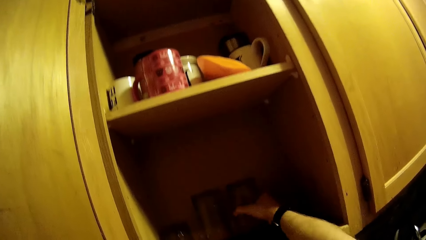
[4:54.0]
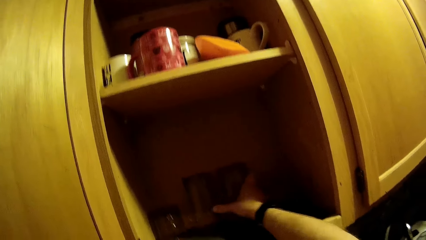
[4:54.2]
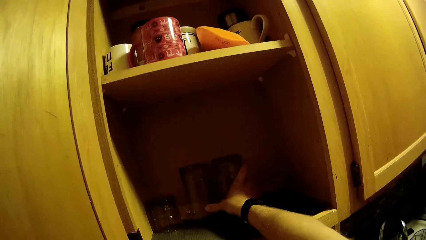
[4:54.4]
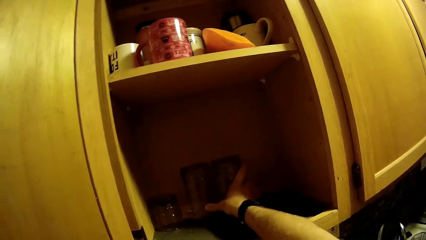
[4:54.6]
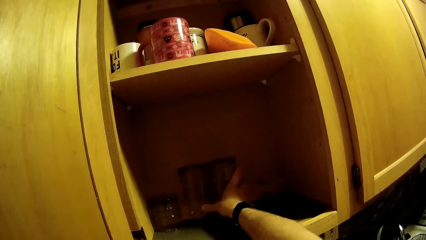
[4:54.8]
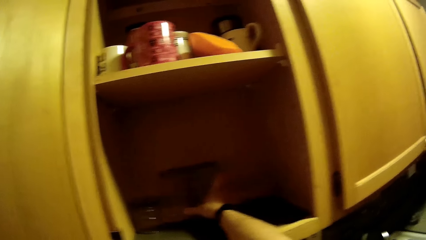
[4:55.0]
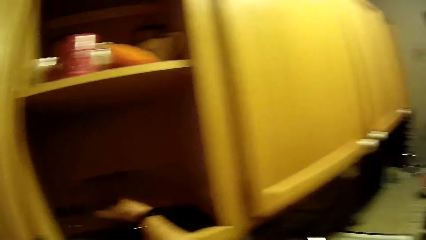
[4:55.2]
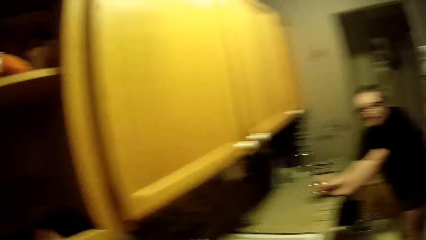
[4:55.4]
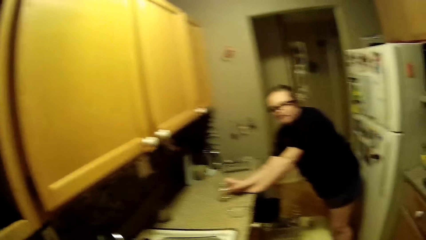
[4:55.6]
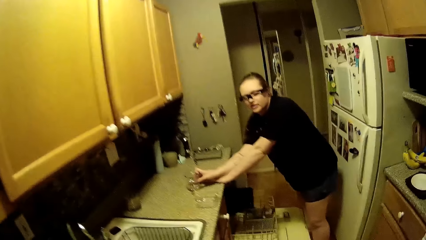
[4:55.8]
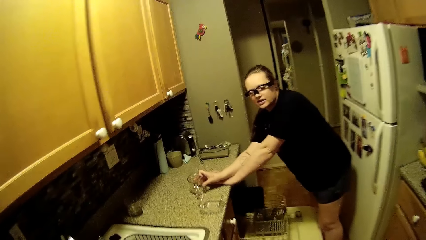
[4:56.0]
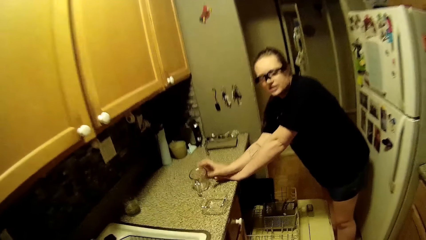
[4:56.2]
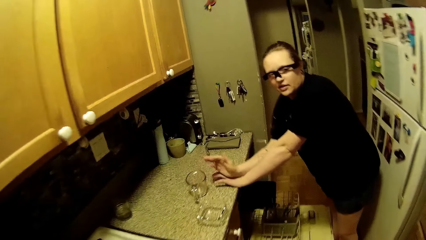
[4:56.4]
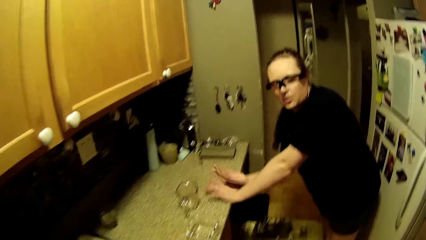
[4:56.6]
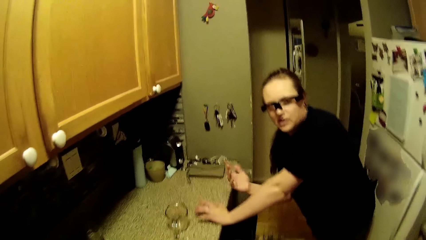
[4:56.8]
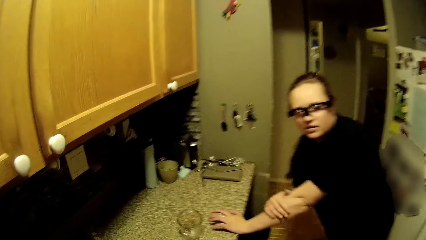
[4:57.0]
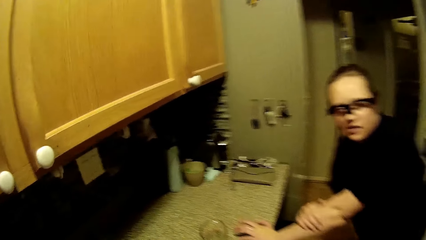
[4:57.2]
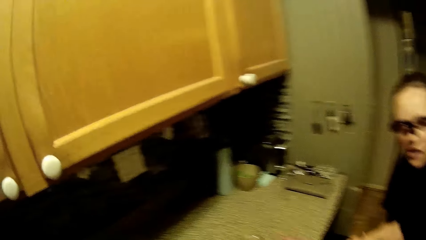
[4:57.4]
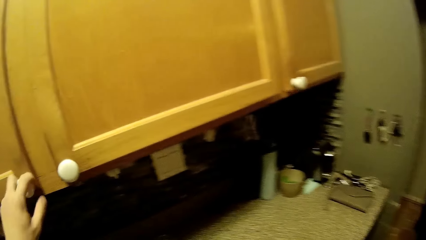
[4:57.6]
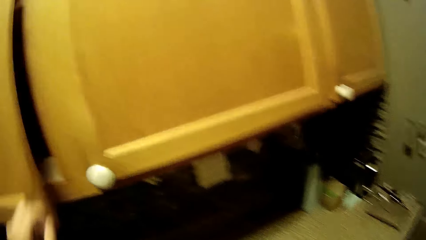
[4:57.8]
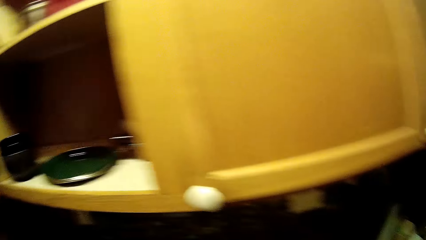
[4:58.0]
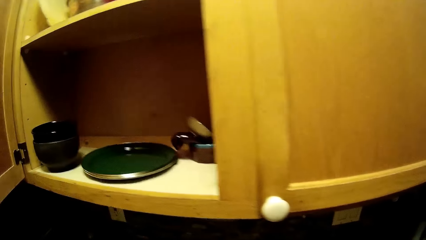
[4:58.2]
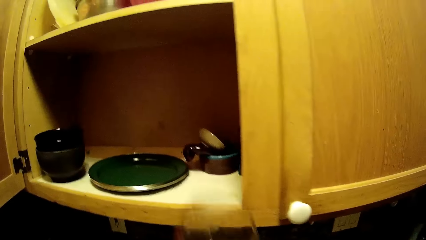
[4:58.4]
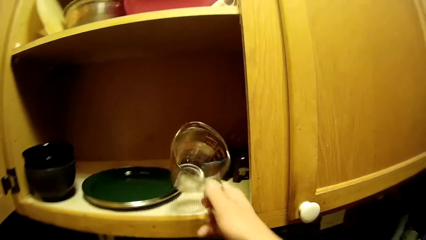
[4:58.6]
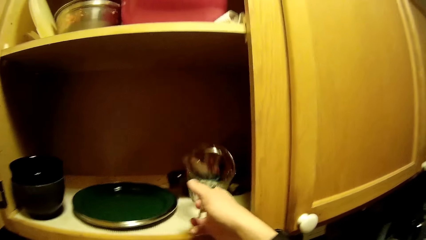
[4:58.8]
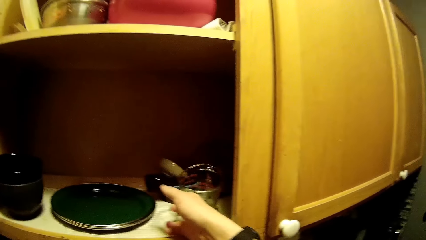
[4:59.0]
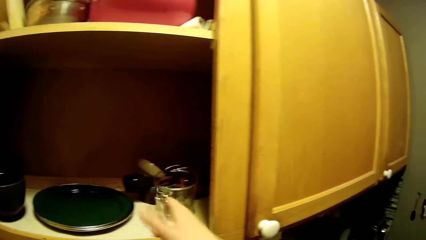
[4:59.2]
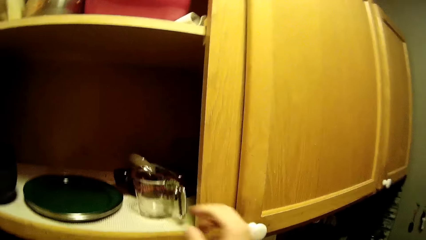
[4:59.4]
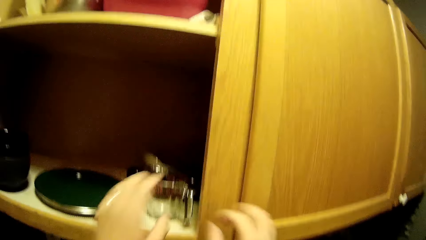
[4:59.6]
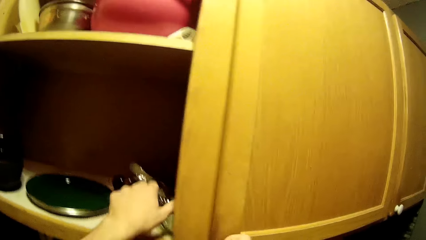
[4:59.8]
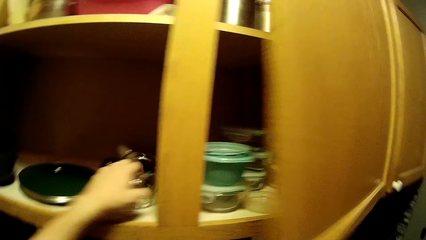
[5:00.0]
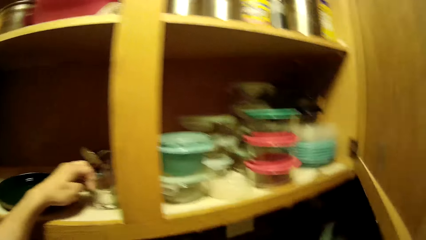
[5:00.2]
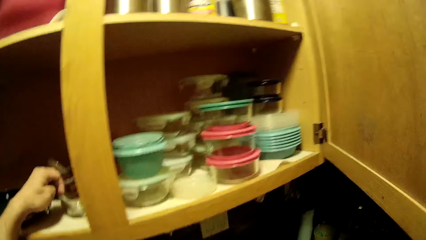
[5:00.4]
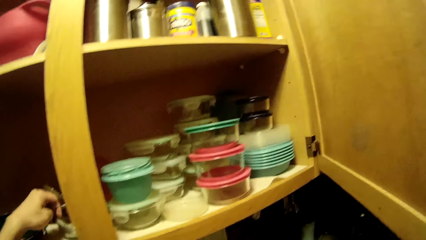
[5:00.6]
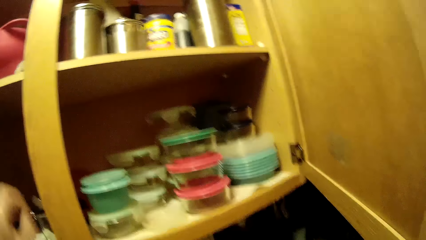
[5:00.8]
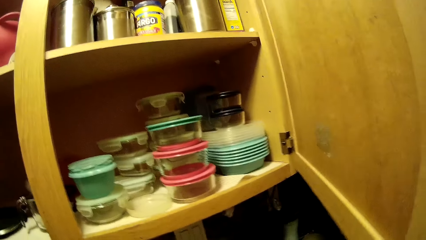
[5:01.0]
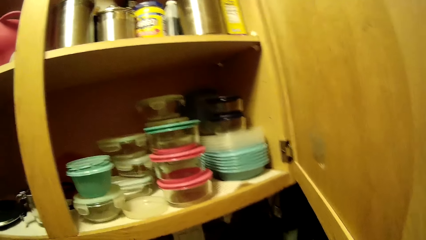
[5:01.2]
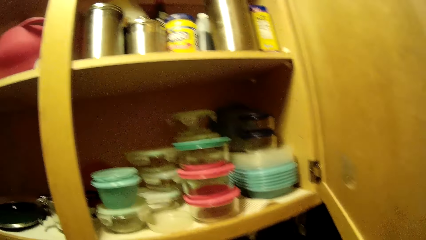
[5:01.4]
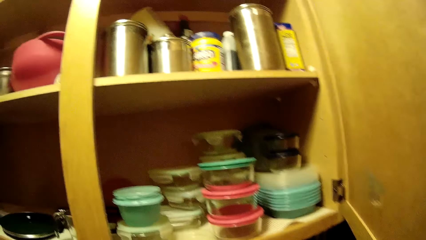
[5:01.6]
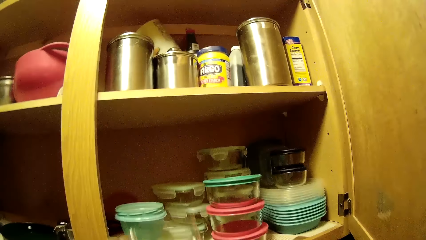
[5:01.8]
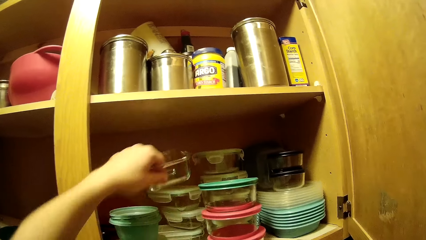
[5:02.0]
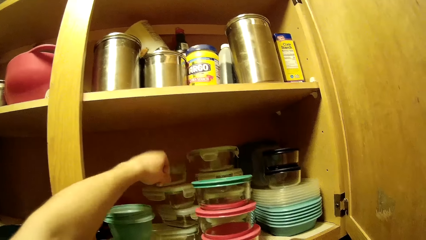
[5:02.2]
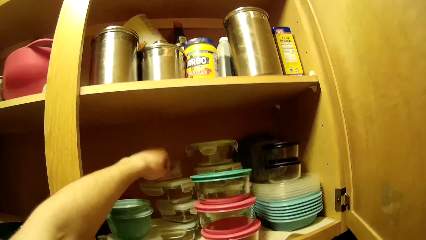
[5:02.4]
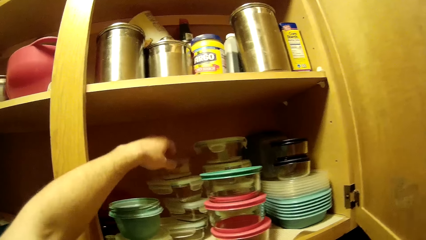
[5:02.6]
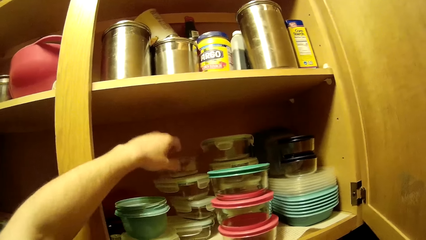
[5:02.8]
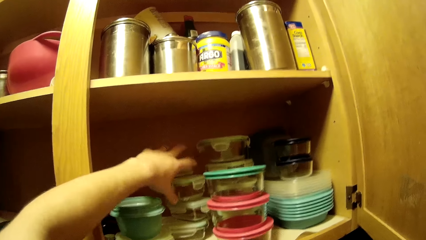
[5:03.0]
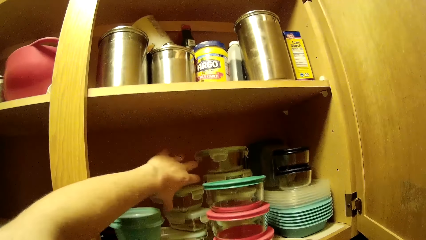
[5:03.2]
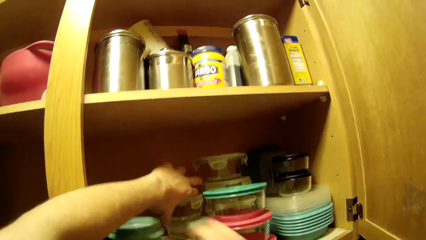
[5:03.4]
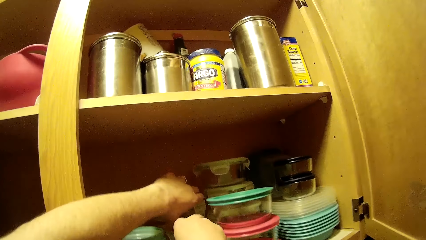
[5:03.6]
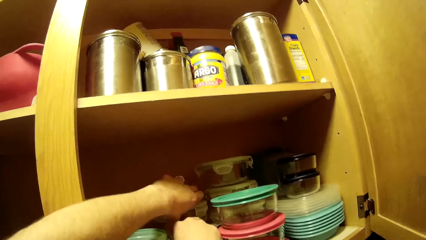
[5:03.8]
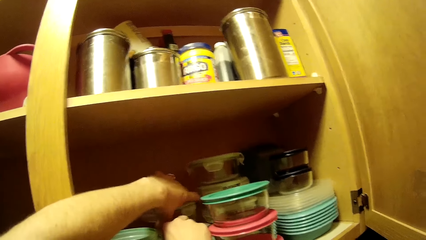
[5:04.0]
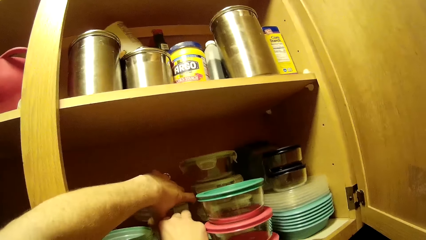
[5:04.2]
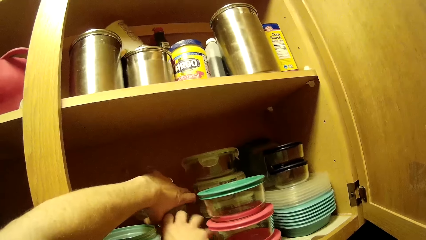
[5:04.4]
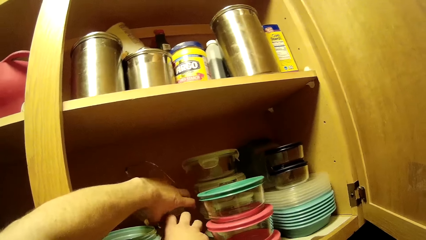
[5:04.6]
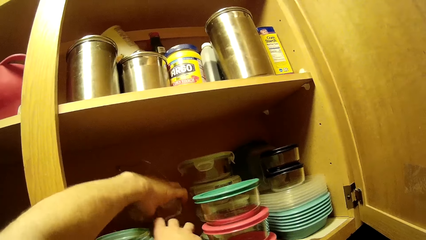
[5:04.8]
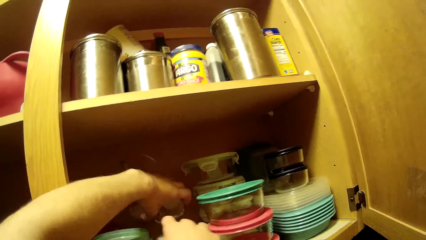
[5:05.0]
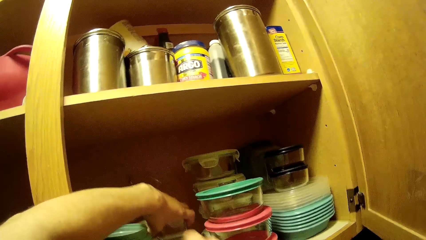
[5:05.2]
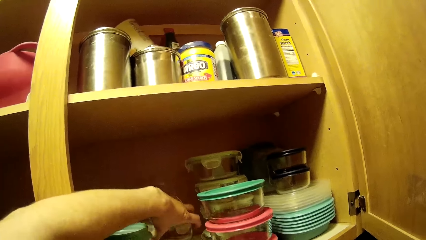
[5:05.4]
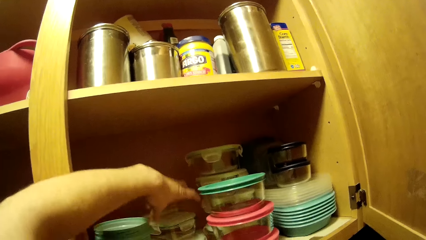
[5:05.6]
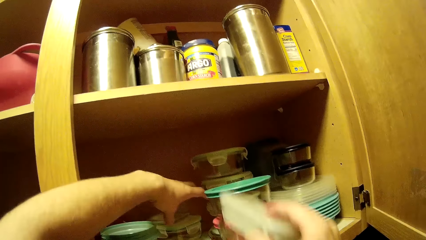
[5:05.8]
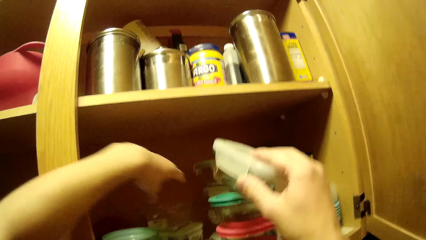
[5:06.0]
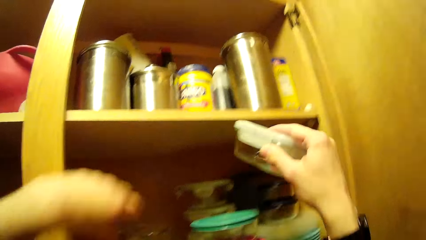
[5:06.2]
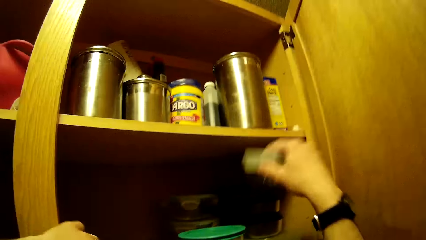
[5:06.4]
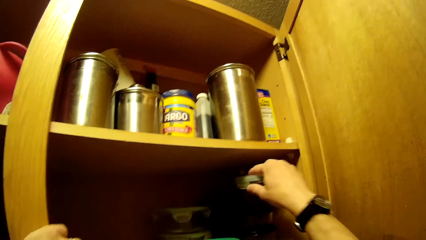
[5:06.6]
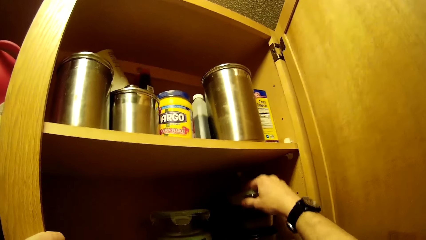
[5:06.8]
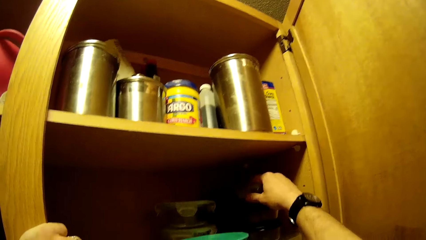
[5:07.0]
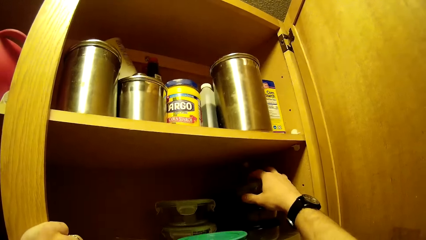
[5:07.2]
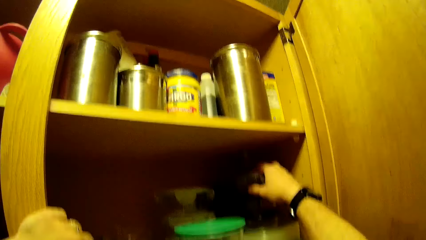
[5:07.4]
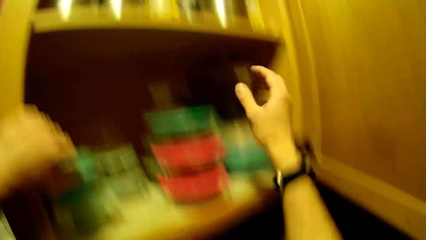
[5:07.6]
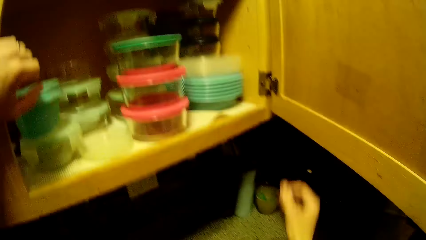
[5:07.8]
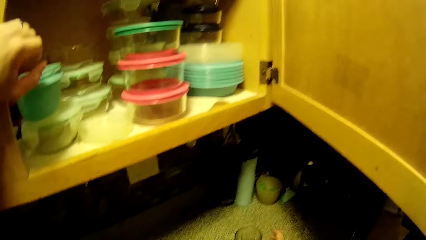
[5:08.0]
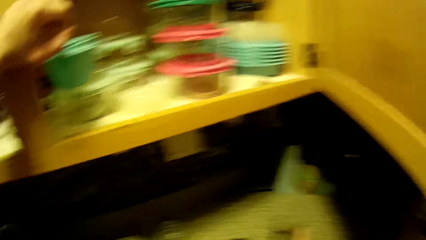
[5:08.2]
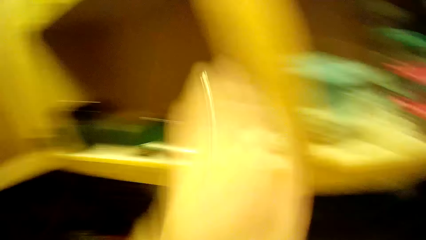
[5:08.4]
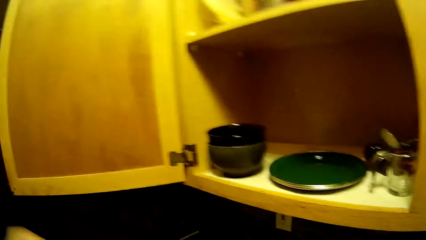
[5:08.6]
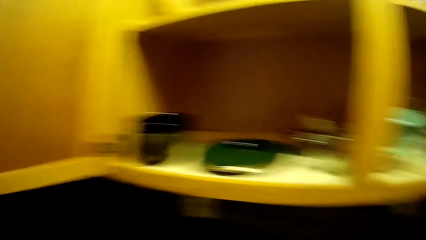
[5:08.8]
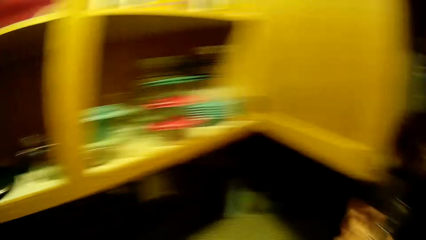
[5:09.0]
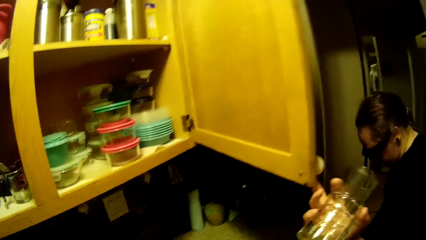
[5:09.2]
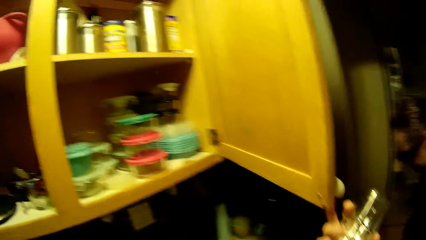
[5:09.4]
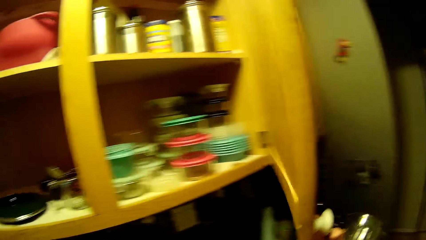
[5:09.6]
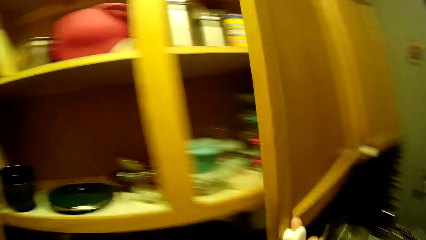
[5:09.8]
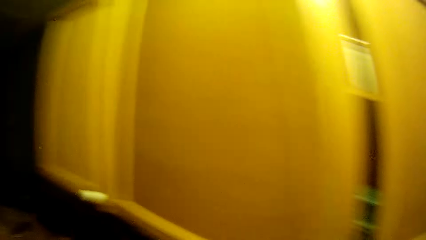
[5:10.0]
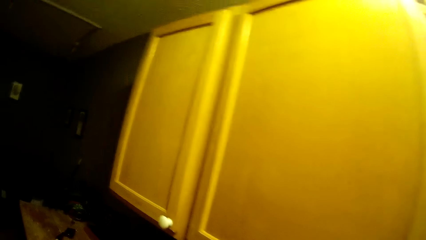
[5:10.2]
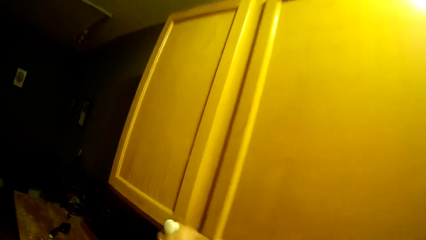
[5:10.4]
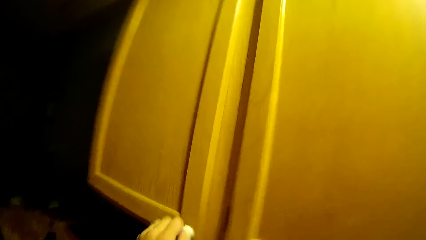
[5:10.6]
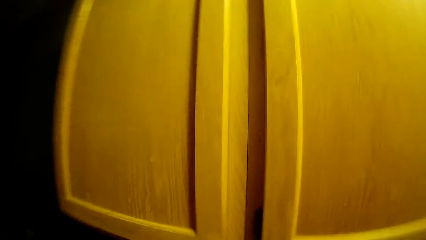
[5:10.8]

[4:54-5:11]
The camera wearer pushes the glasses. The woman places a measuring cup onto the kitchen counter with her right hand. The camera wearer opens a kitchen cabinet with his left hand. He places the measuring cup into the cabinet with his right hand. He opens a kitchen cabinet with his right hand and adjusts the measuring cup with his left hand. He places a dish or bowl into the cabinet with his left hand. He rearranges the dishes in the cabinet with both hands. He picks up the bowl. He holds the cabinet with his left hand. He places the bowl in the cabinet. He picks up a tumbler from the kitchen counter with his right hand. He looks around. He closes the kitchen cabinets with both hands. He interacts with the woman.
